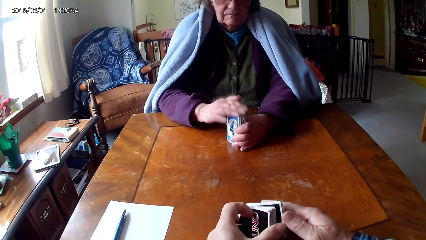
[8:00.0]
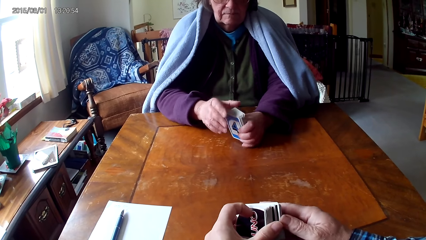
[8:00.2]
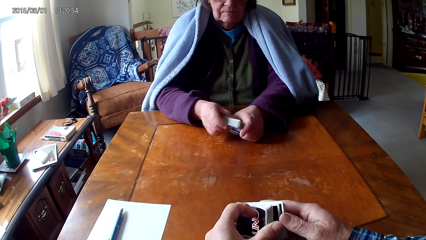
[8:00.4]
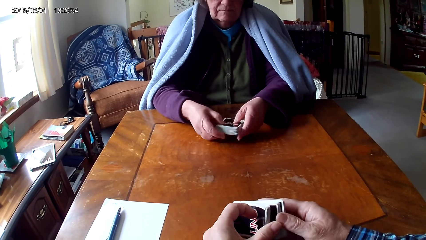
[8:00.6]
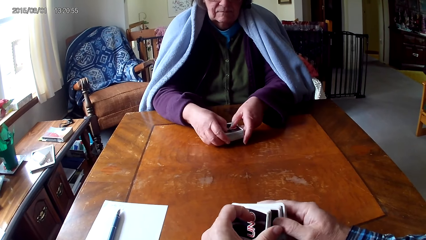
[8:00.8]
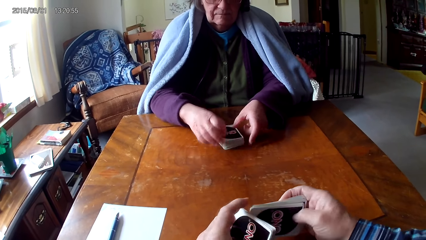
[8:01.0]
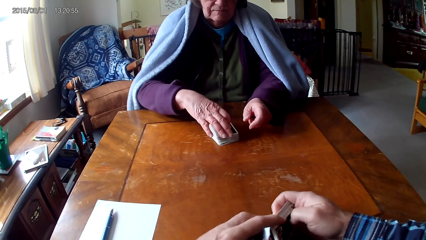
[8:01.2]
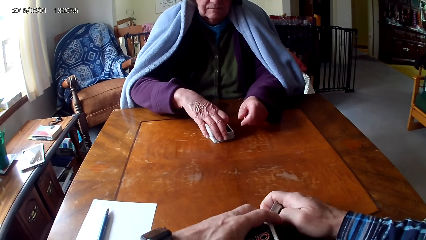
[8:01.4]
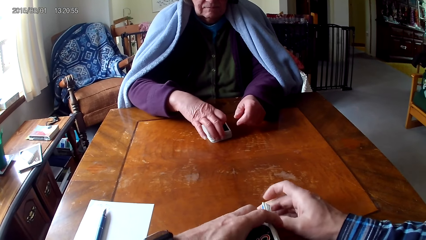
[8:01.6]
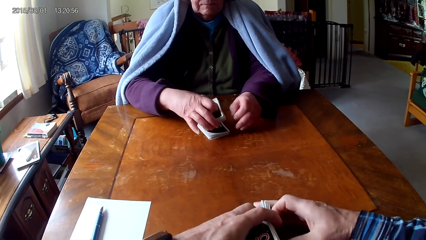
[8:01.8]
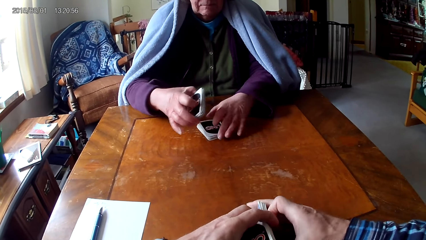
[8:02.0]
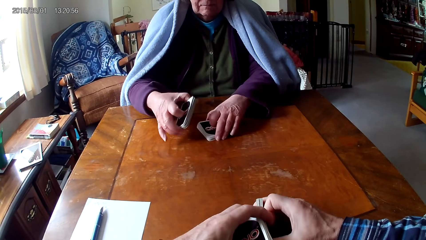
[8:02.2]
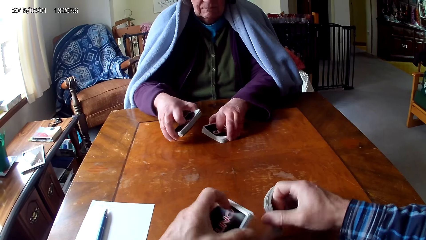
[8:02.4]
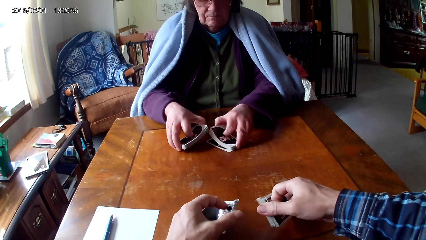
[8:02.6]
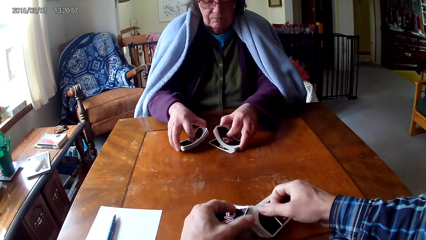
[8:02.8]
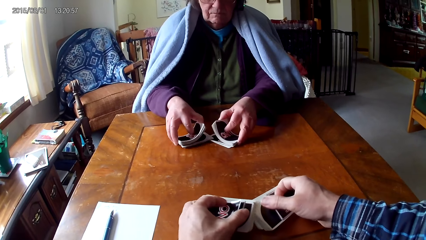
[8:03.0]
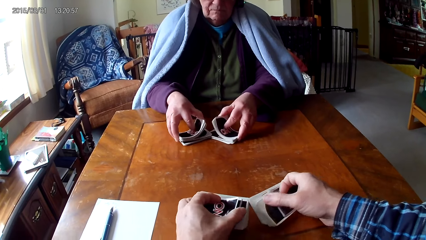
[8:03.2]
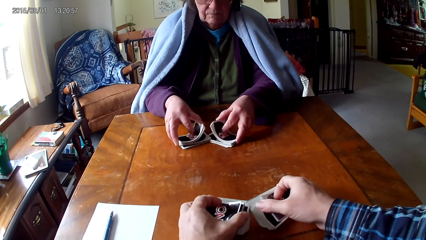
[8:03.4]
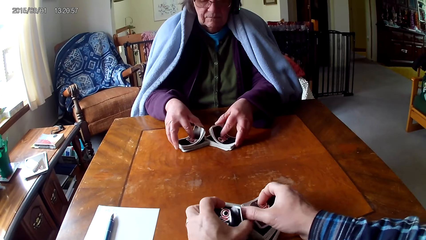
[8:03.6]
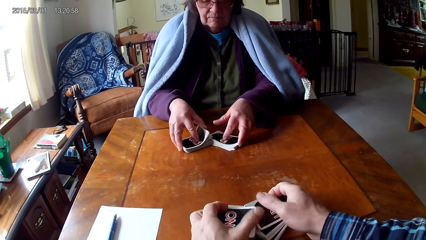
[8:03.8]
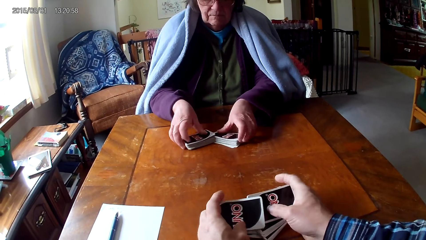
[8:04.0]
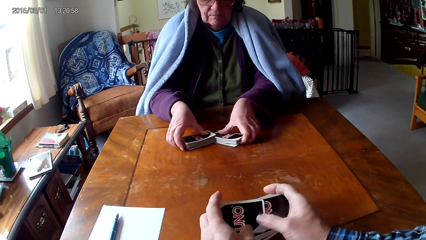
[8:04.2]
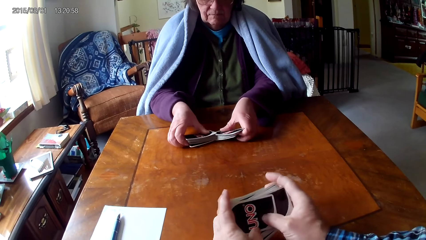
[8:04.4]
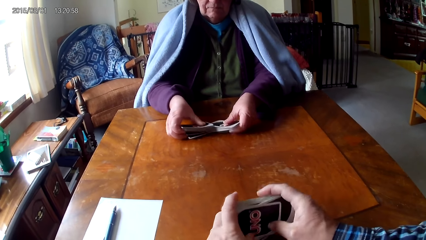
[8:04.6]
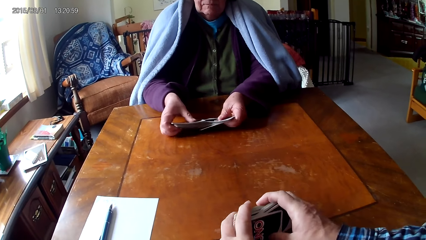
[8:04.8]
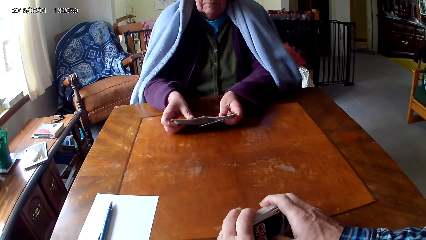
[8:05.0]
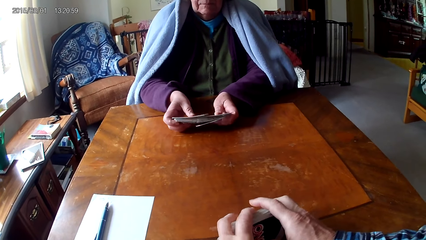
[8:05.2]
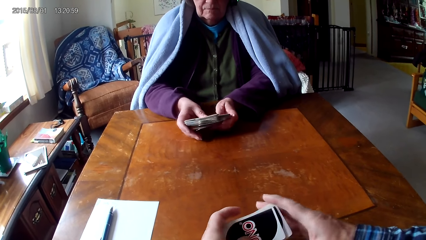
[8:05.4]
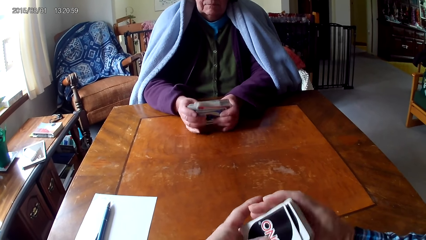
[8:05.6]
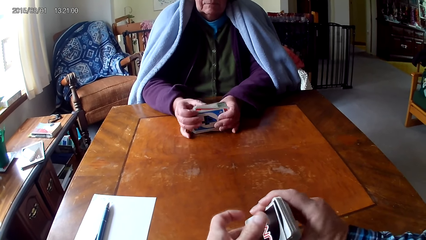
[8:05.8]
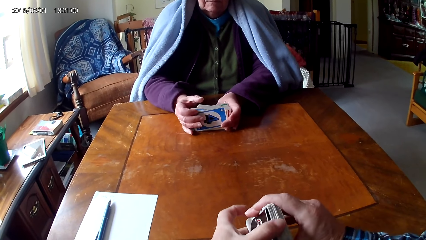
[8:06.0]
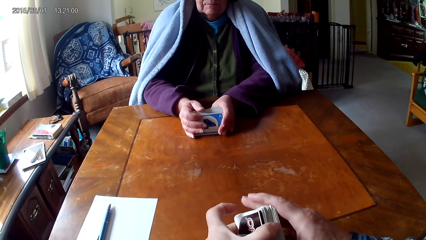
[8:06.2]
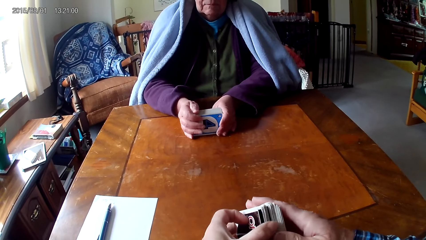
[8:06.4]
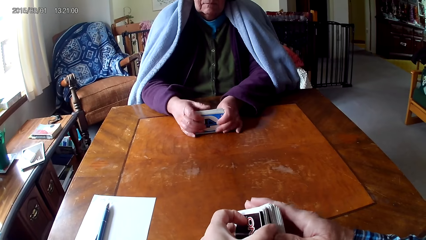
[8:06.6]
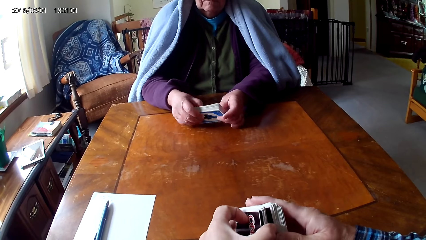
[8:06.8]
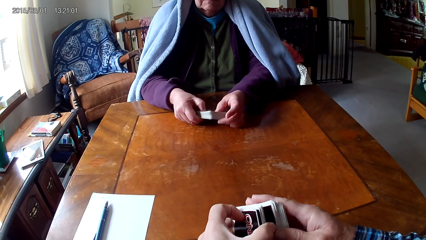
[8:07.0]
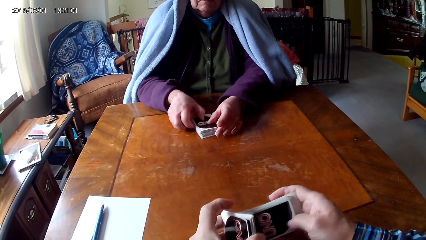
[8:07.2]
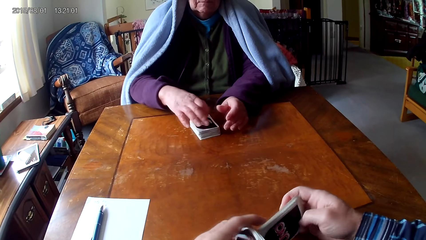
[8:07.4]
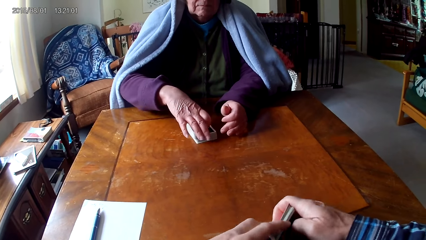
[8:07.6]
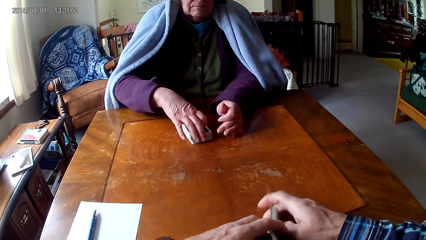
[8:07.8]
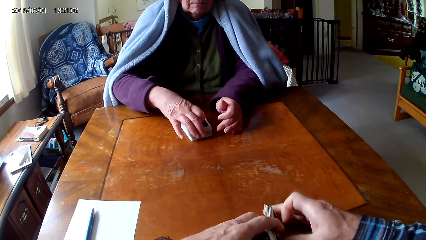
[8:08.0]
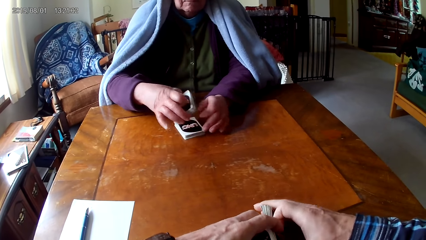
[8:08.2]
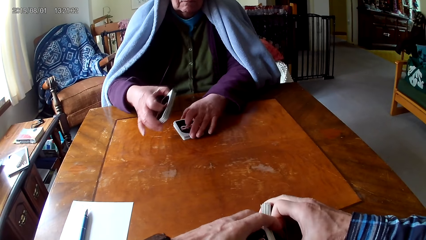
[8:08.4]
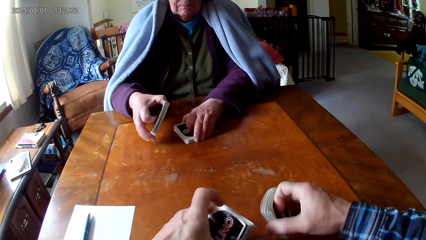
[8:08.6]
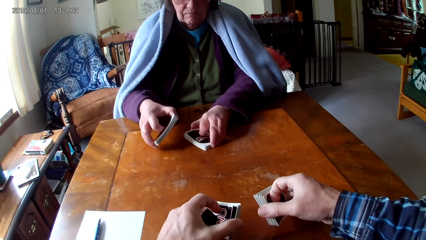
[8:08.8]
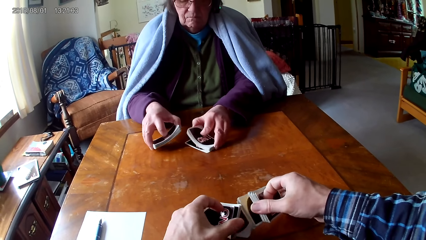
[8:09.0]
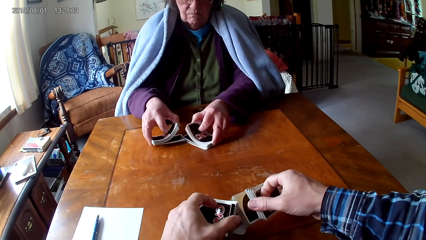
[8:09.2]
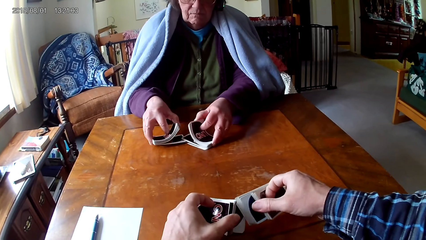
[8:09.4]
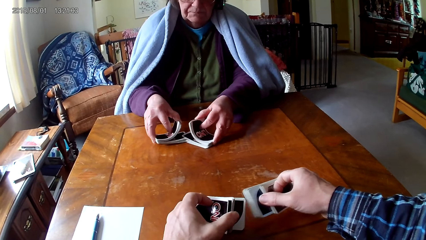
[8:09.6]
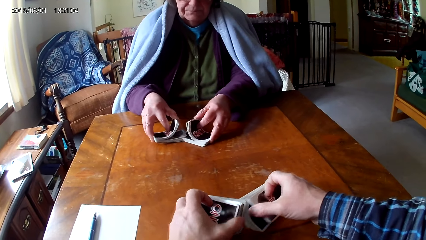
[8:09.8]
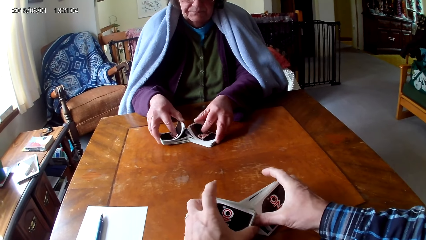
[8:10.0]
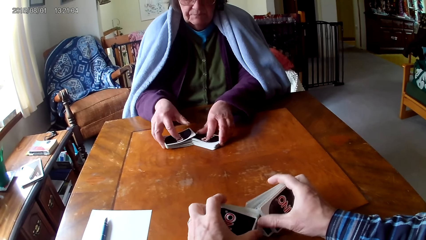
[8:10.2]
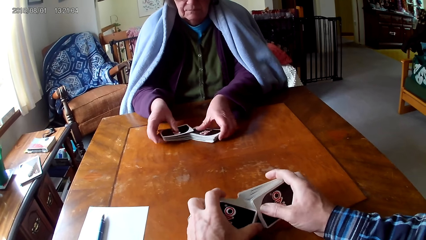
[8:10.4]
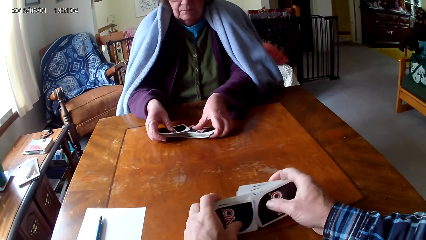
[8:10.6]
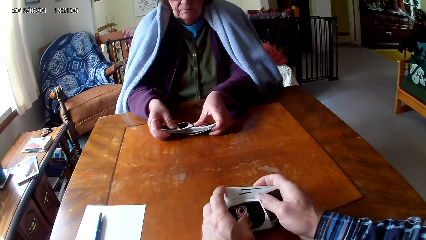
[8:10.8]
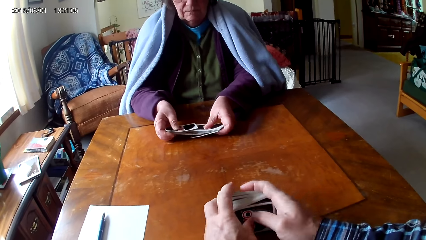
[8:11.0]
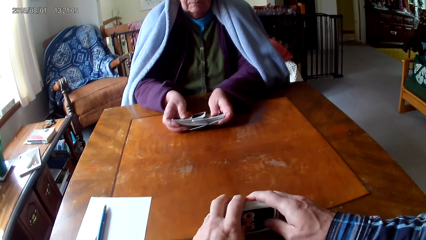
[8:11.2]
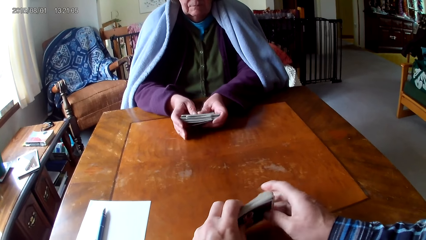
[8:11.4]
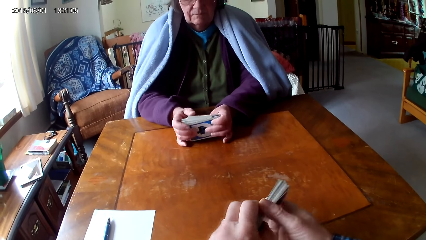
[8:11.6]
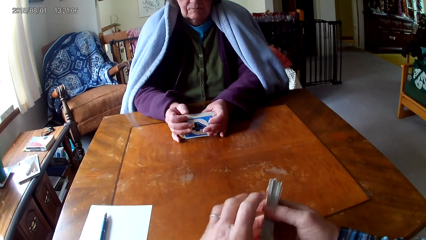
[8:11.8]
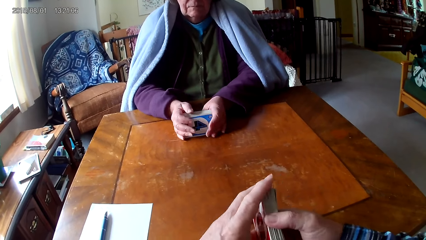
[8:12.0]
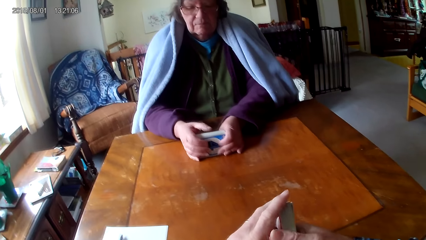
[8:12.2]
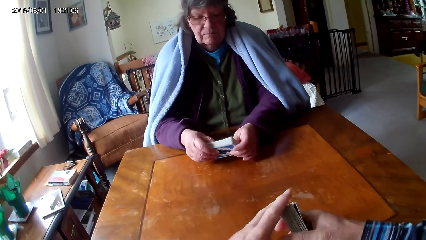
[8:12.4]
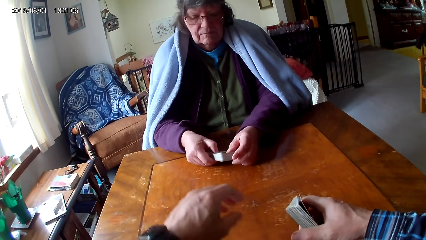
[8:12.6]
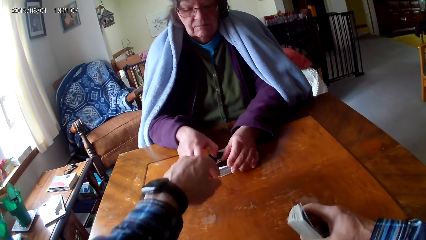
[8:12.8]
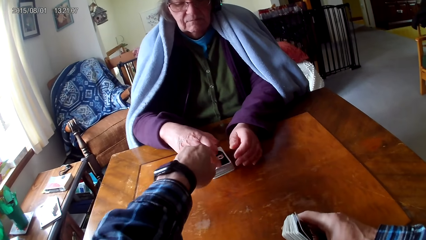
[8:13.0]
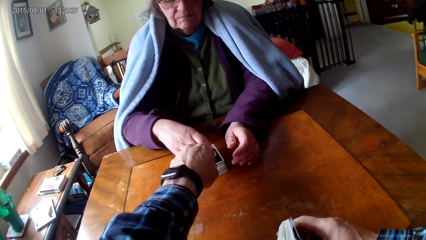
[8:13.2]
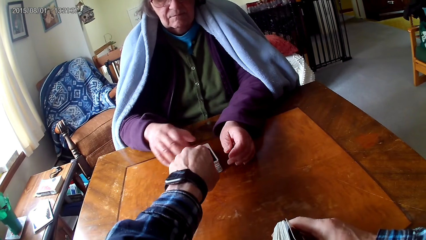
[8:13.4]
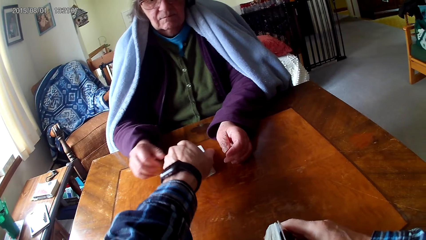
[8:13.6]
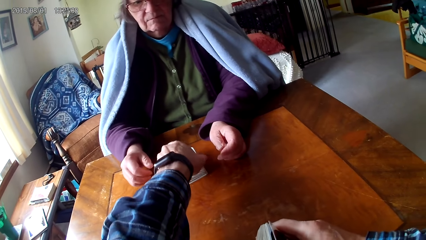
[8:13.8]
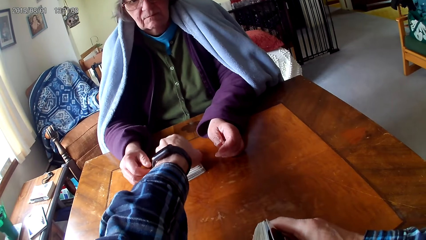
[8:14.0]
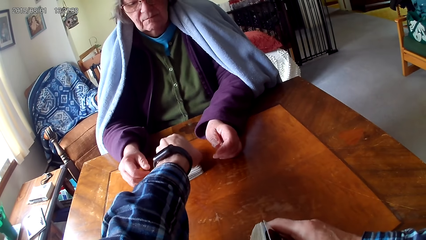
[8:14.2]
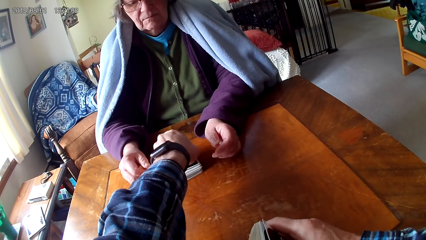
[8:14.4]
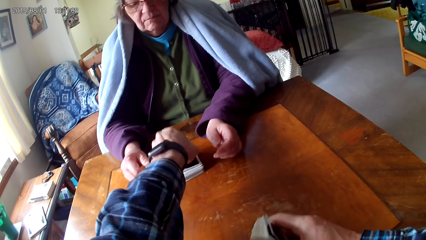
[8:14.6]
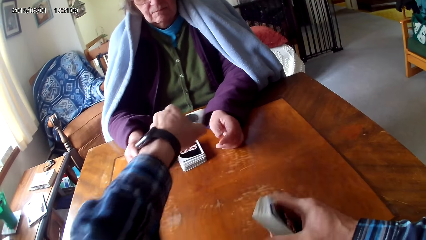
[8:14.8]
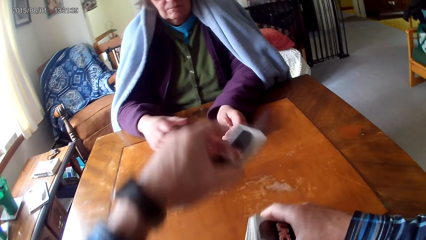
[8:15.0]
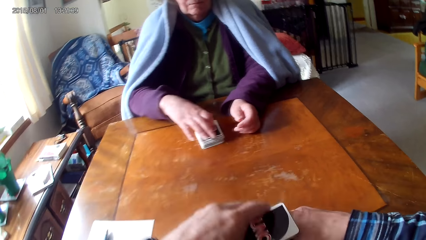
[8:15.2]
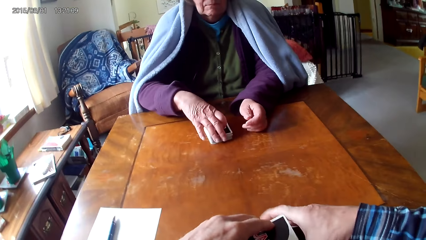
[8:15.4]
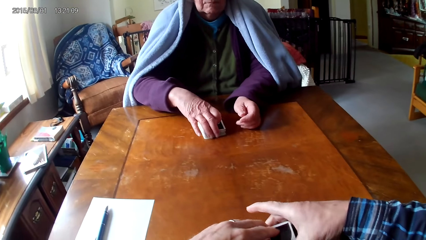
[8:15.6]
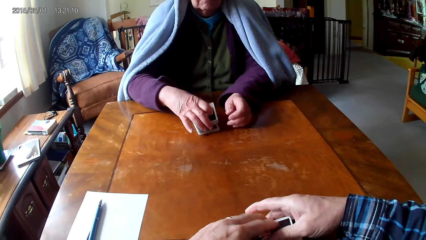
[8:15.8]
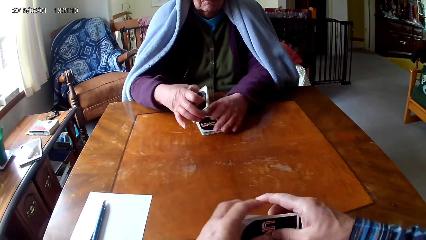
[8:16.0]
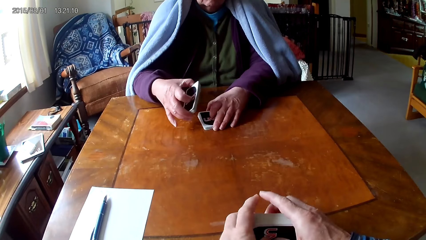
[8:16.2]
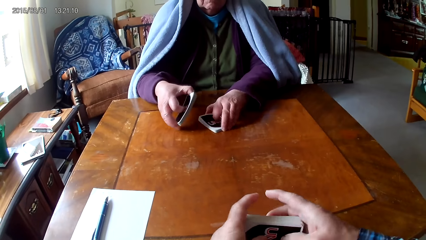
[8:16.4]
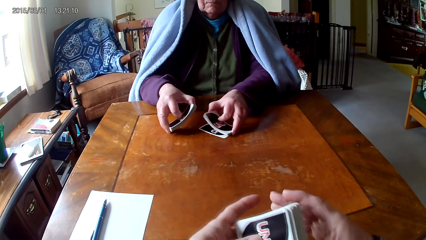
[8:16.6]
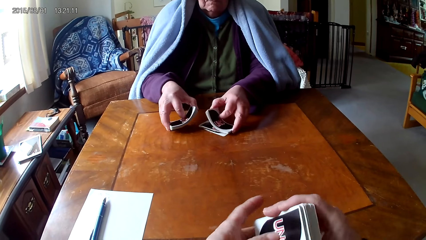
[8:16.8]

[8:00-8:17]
The camera wearer separates cards. A woman hits the cards with hands, puts down the cards on a table with hands, picks the cards on the table, moves the cards on the table with hands, and shuffles the cards. The camera wearer shuffles the cards and holds the cards on the table with hands. The woman holds the cards on the table with hands, picks the cards on the table, and moves the cards on the table with hands. The camera wearer moves the cards on the table with hands and holds the cards with hands. The woman puts down the cards on the table. The camera wearer picks the cards on the table and puts the cards on other cards.
